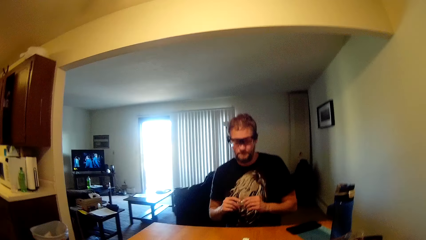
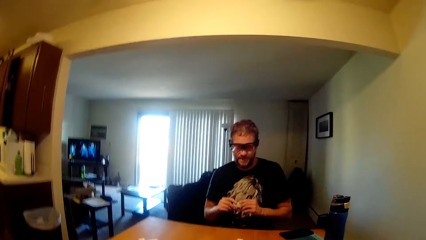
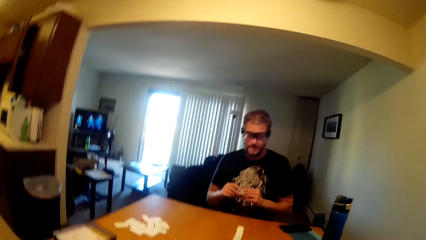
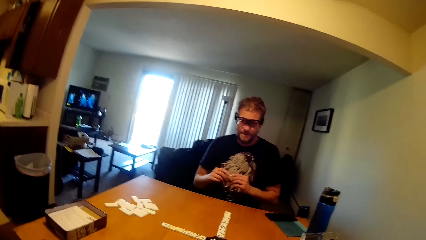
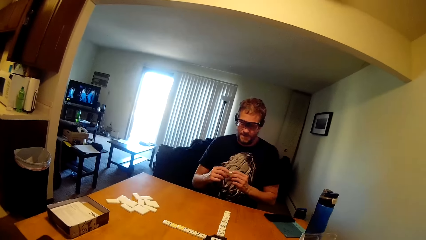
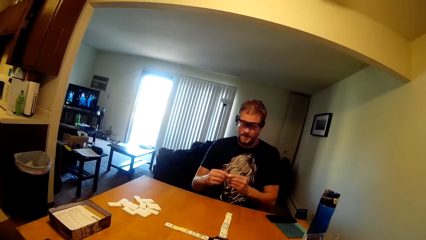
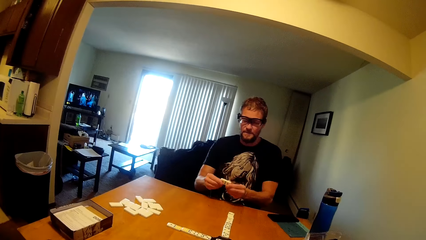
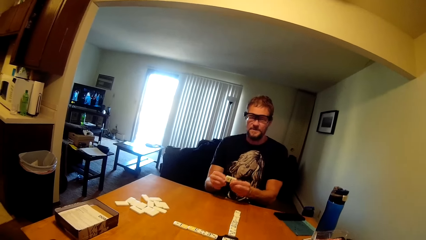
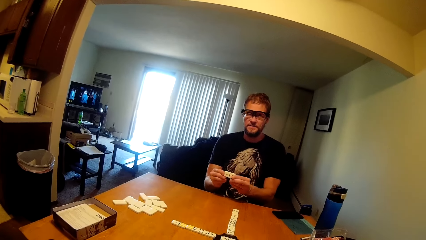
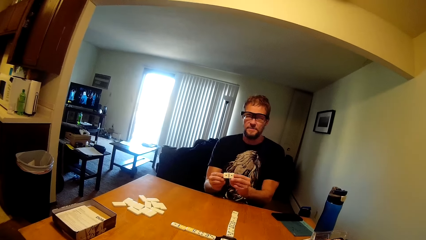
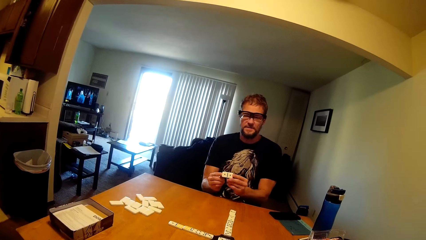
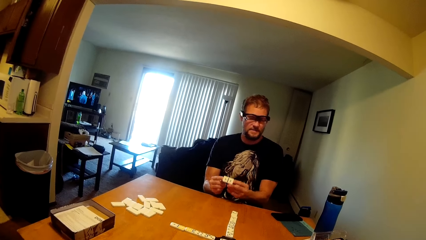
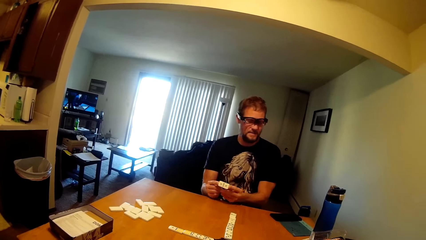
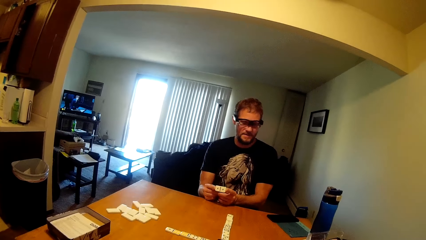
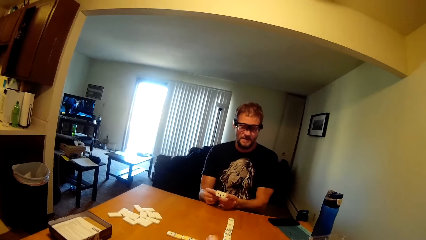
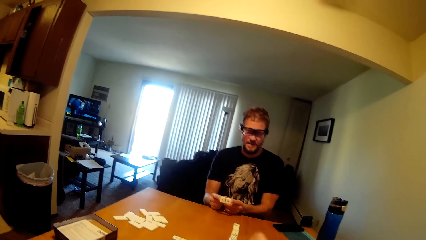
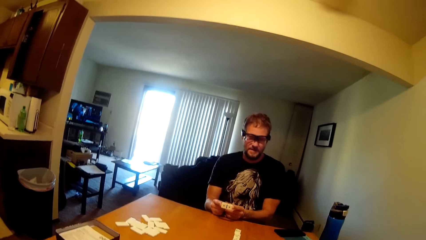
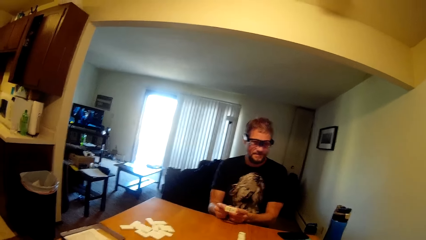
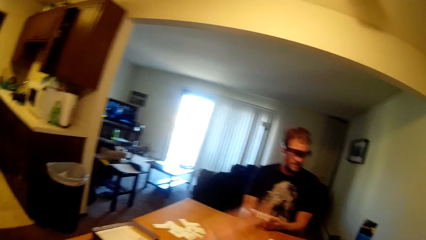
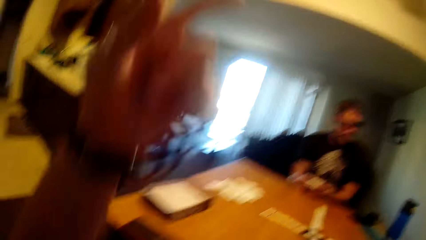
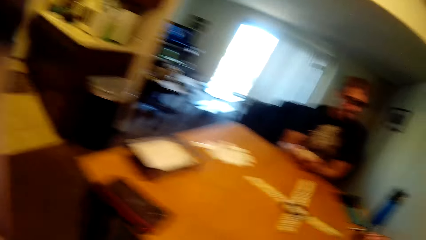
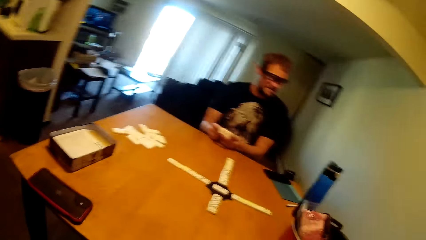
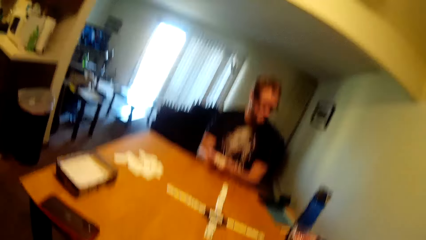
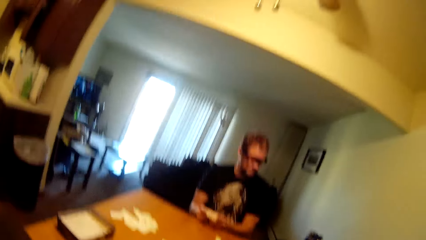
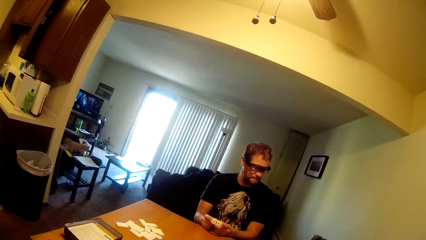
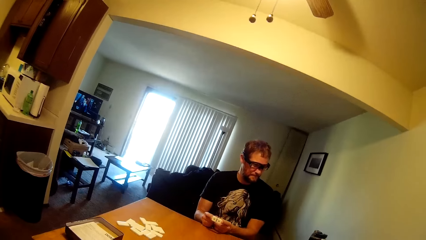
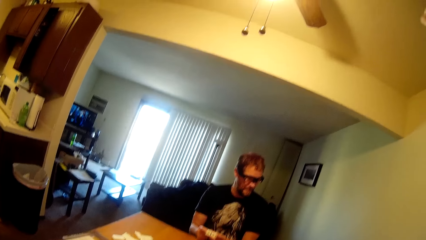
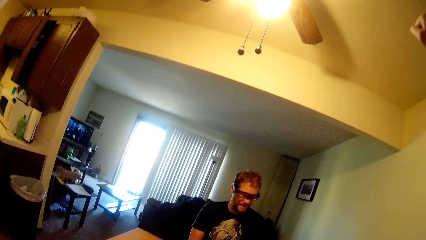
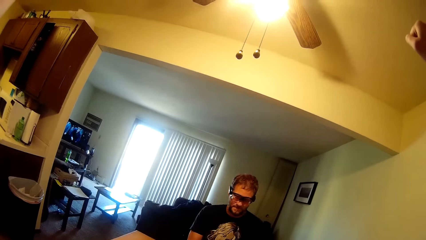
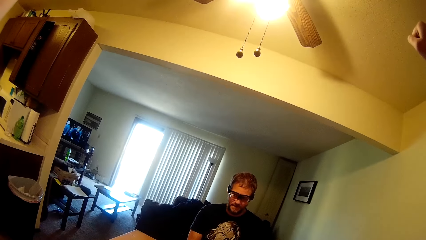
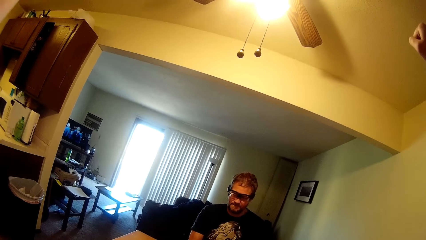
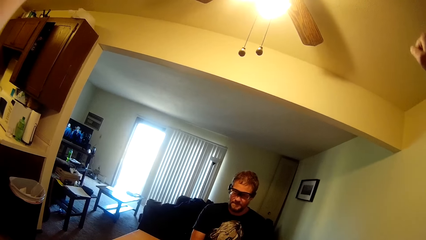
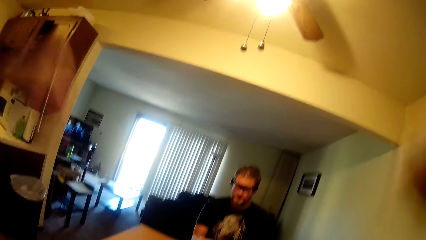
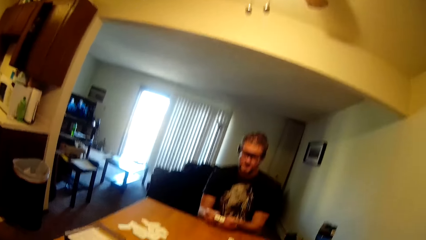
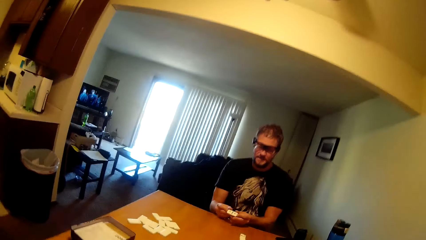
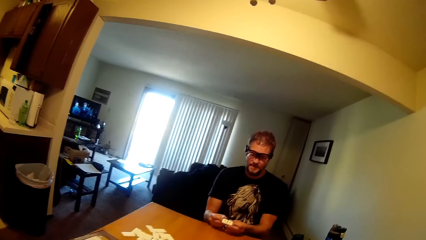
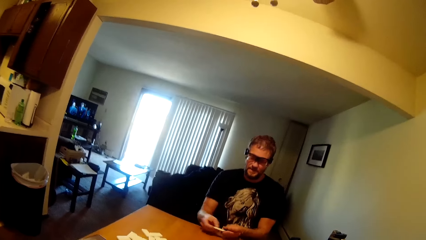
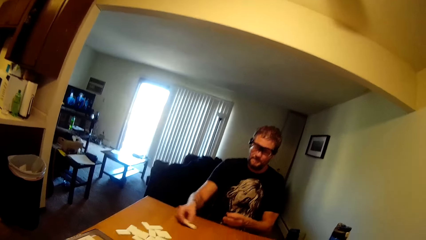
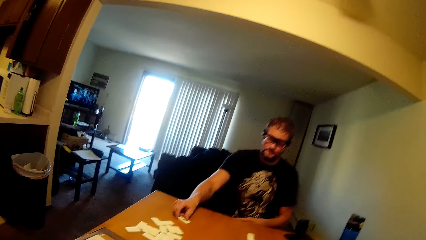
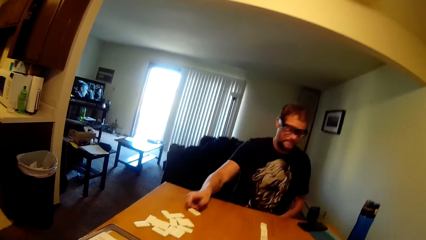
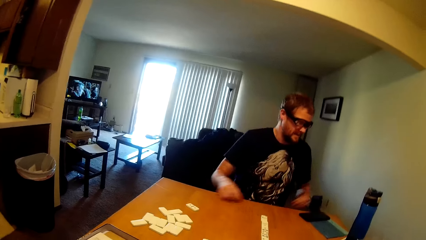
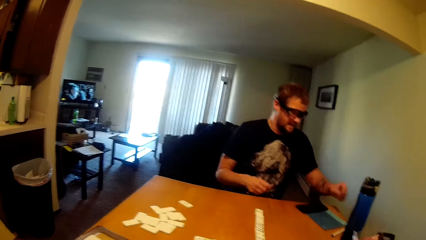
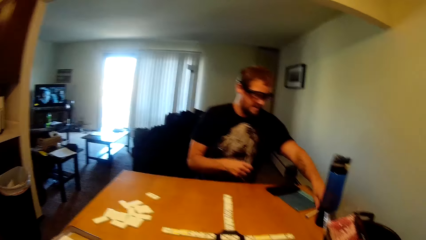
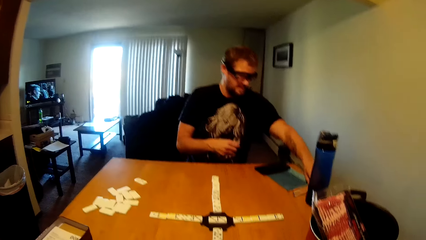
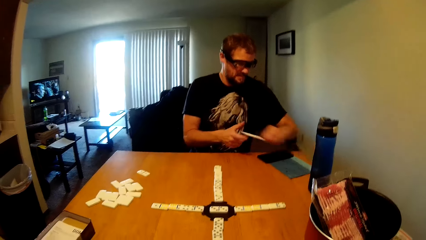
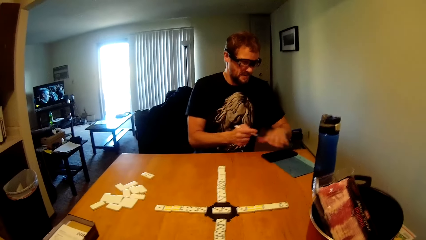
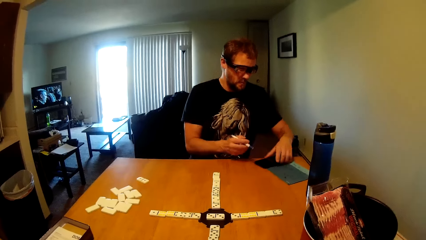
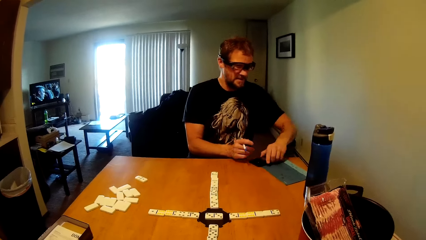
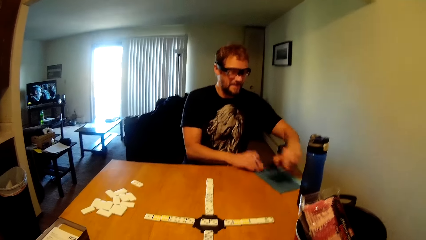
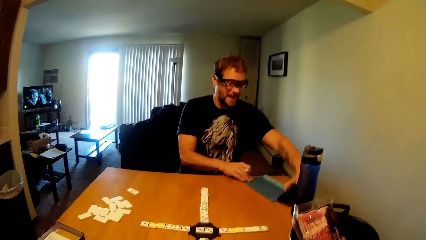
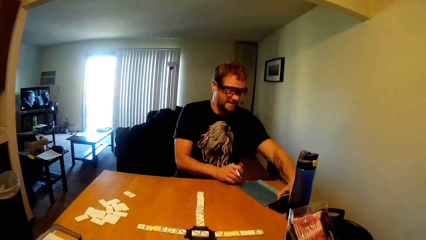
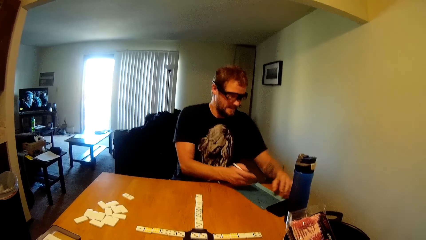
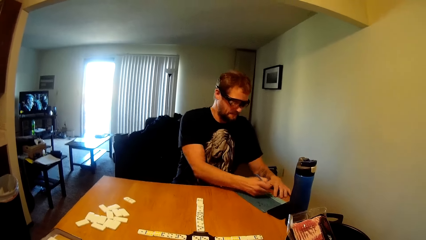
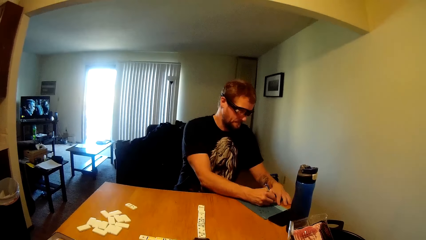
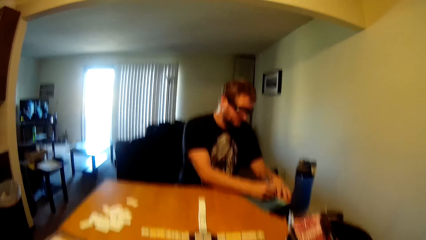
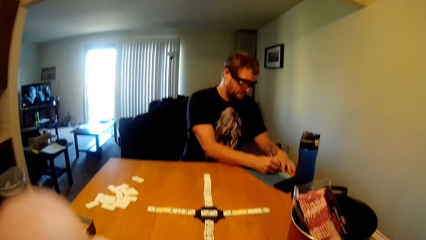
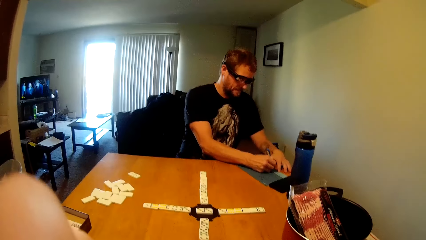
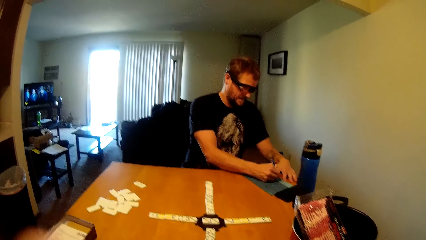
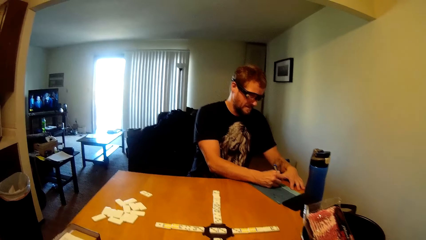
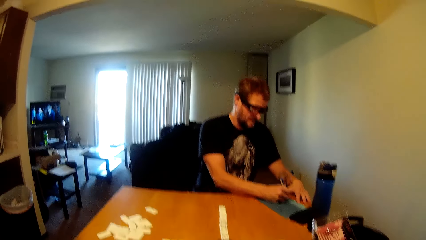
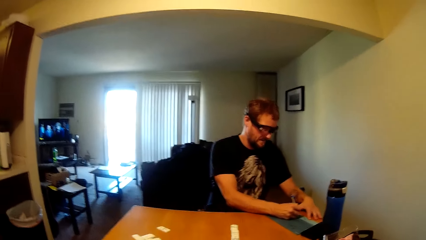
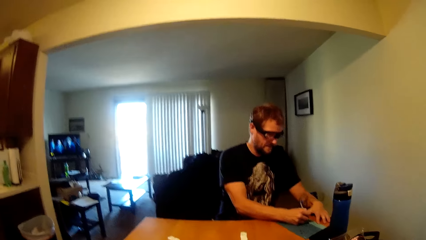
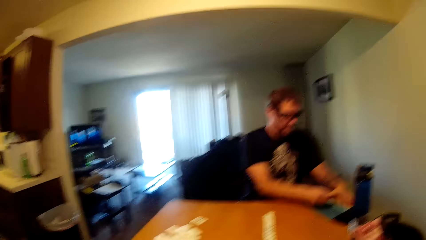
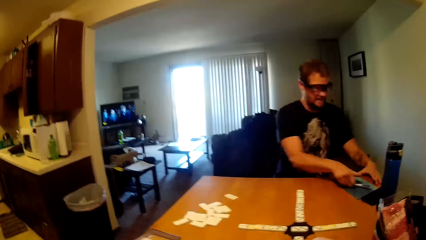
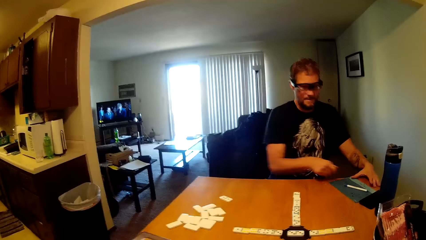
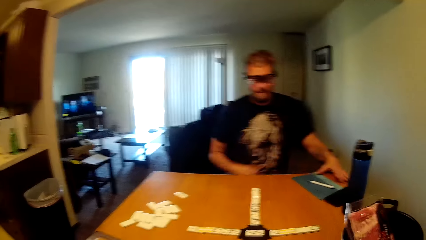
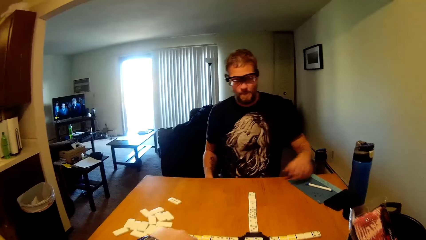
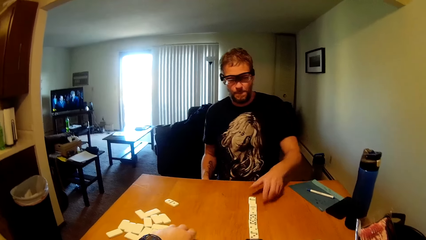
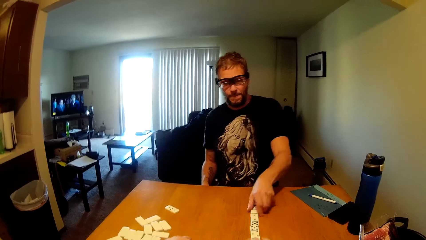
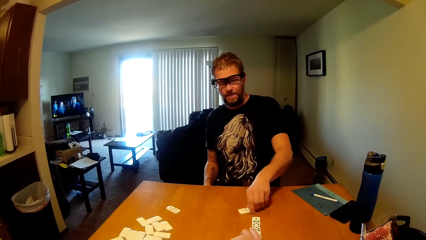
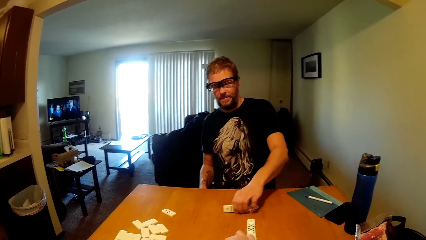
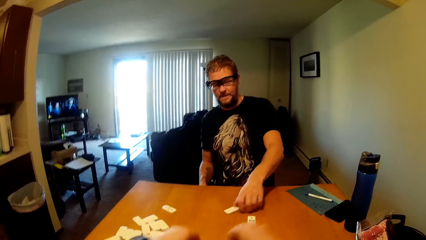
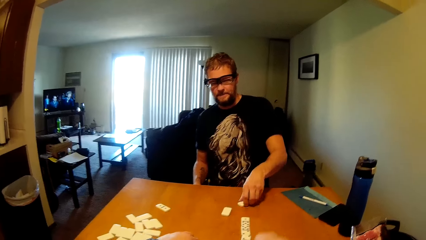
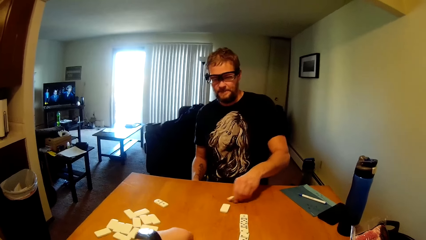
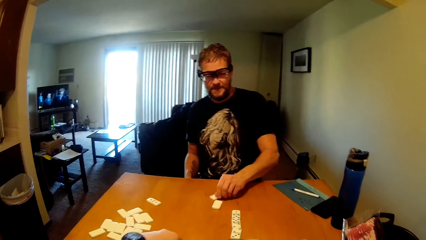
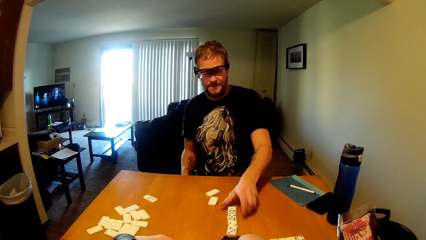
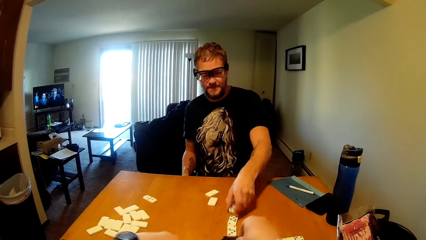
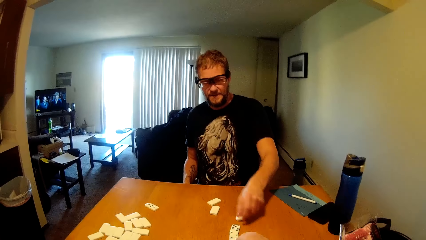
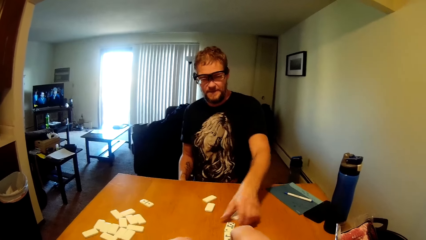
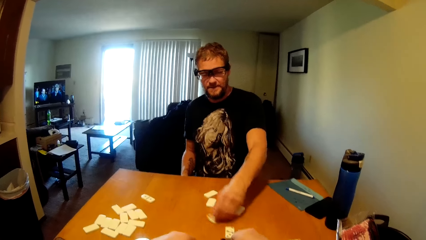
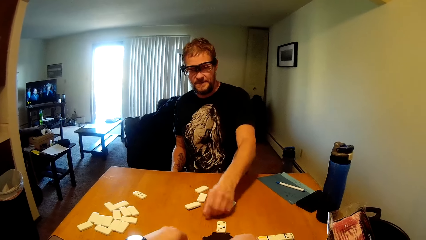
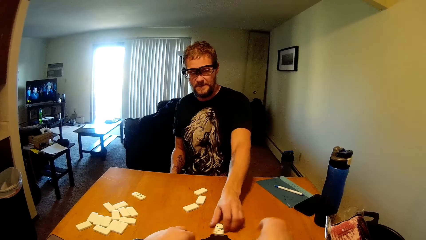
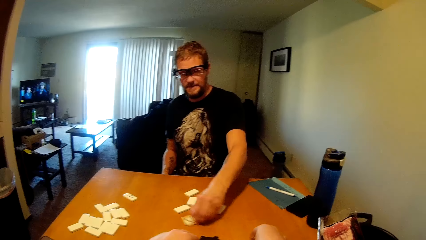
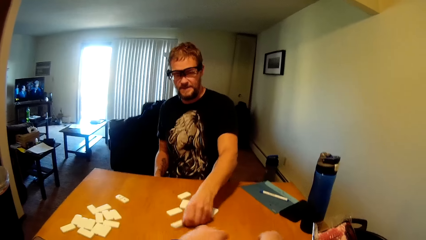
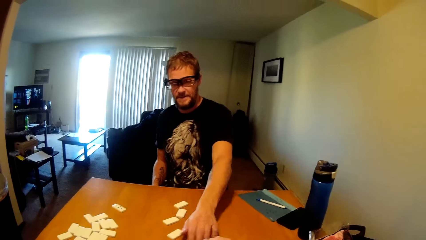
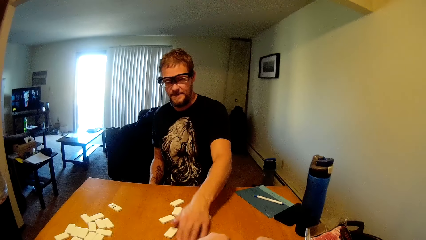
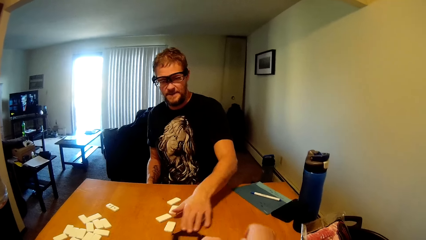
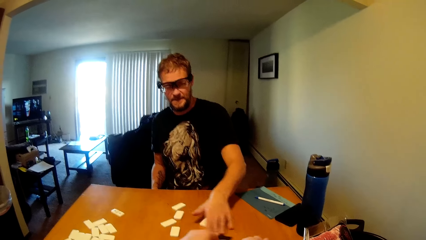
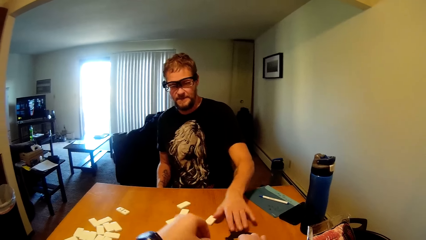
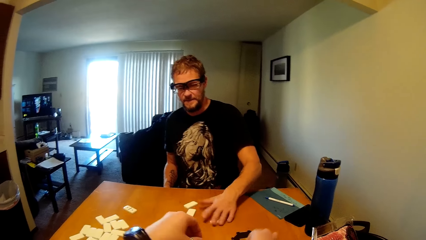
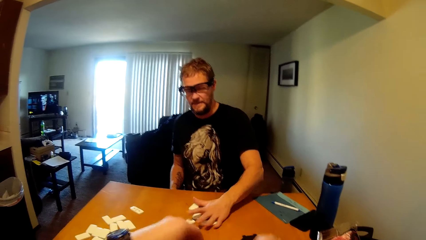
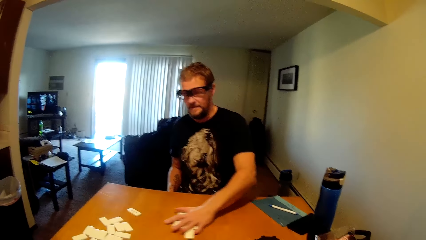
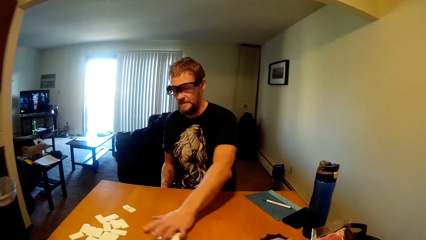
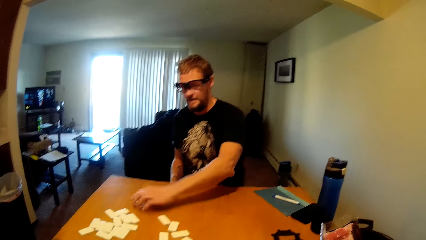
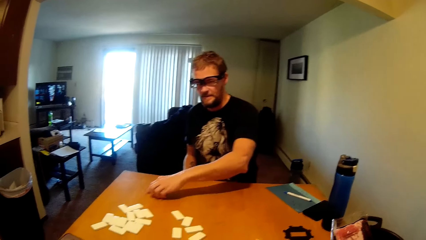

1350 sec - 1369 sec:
A man displays his domino in his hands to the camera wearer. The camera wearer puts down a dice. The man puts the domino on the table, picks up the pen on the table, writes on the file, and puts the pen on the table. The man rearranges the dominoes on the table and mixes dice from the table. The camera wearer disarranges the dominoes on the table.
